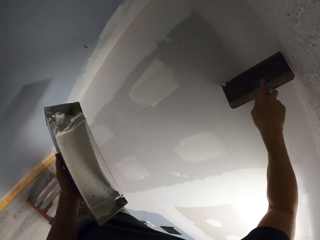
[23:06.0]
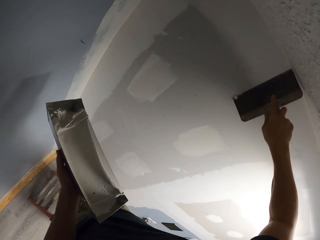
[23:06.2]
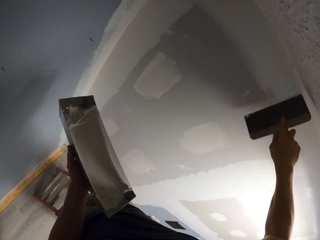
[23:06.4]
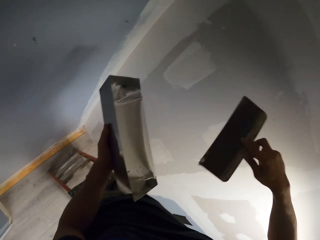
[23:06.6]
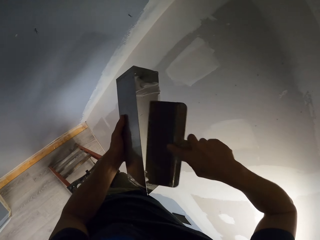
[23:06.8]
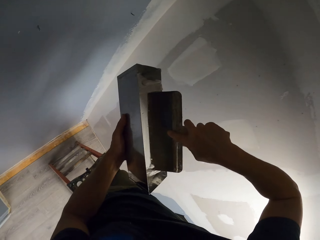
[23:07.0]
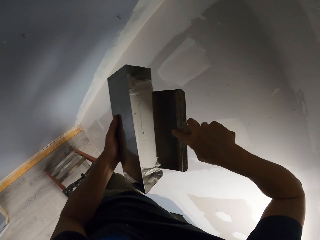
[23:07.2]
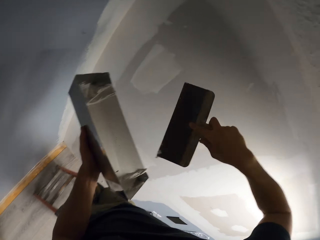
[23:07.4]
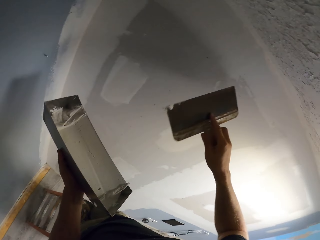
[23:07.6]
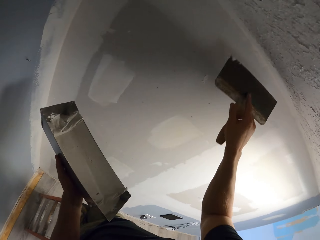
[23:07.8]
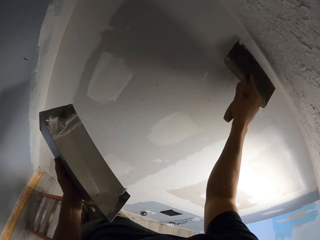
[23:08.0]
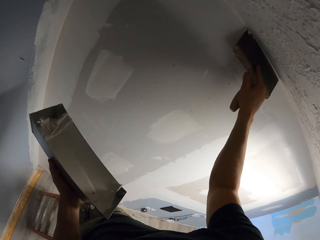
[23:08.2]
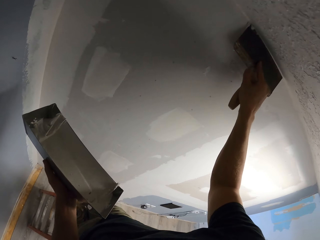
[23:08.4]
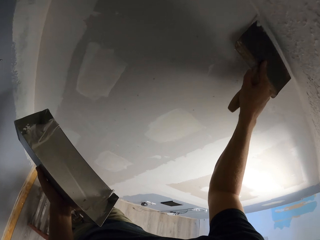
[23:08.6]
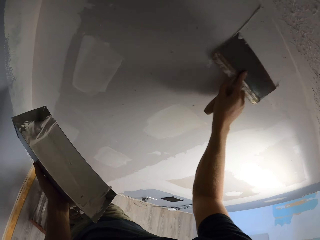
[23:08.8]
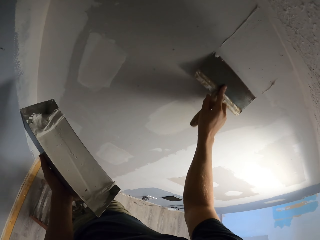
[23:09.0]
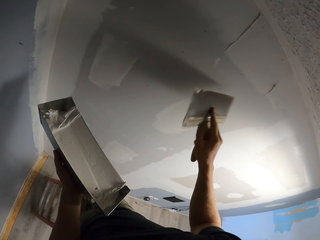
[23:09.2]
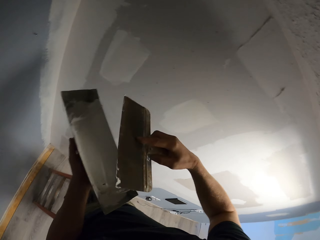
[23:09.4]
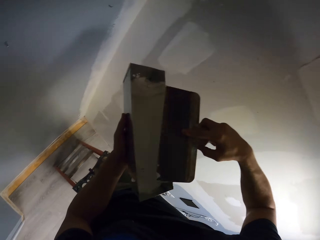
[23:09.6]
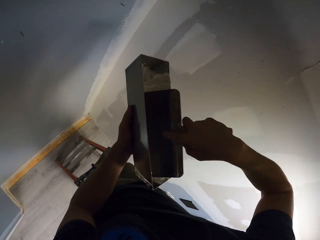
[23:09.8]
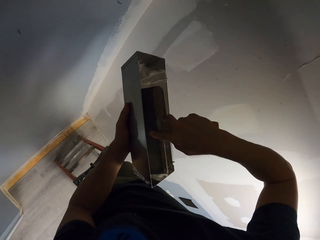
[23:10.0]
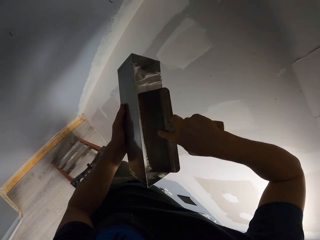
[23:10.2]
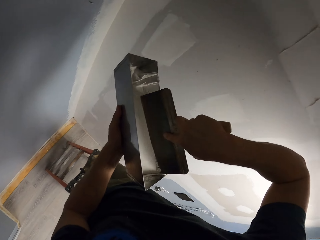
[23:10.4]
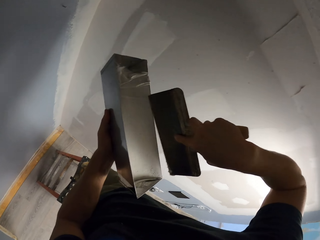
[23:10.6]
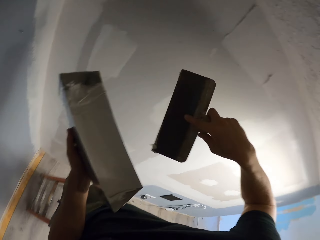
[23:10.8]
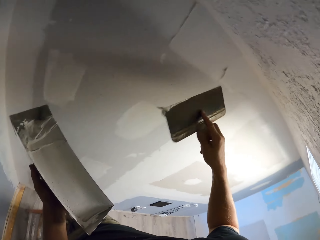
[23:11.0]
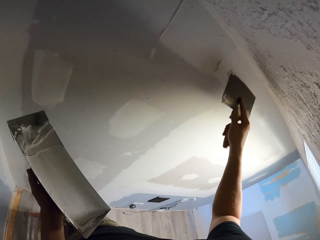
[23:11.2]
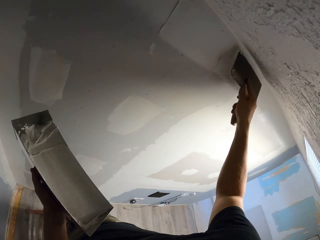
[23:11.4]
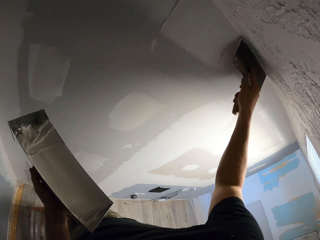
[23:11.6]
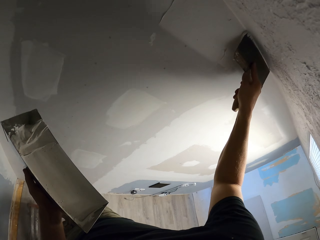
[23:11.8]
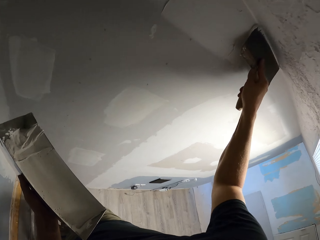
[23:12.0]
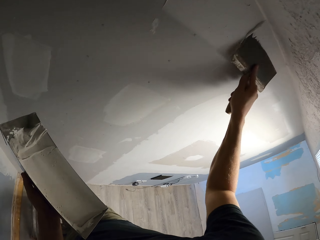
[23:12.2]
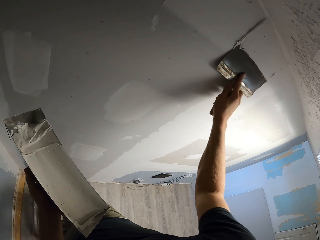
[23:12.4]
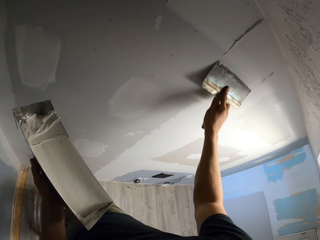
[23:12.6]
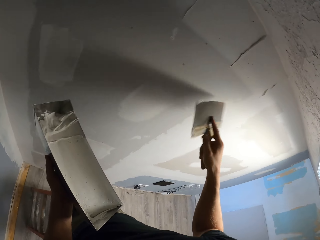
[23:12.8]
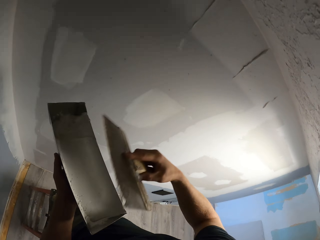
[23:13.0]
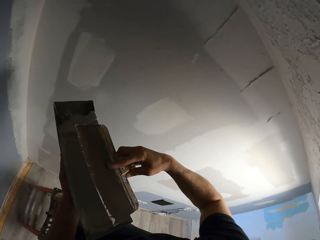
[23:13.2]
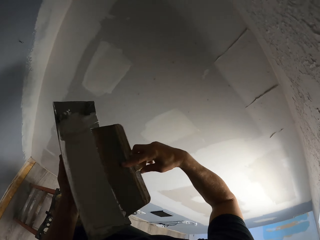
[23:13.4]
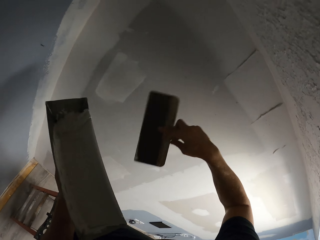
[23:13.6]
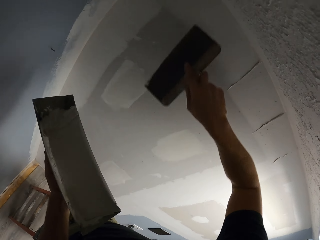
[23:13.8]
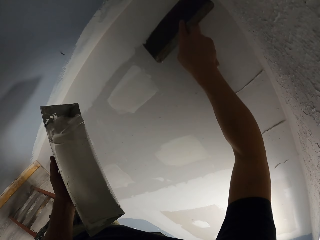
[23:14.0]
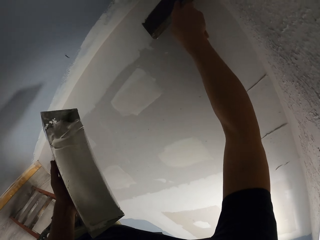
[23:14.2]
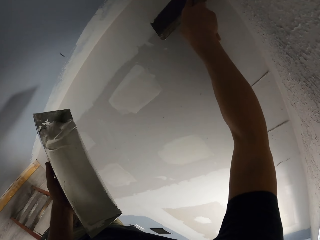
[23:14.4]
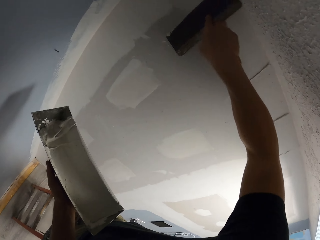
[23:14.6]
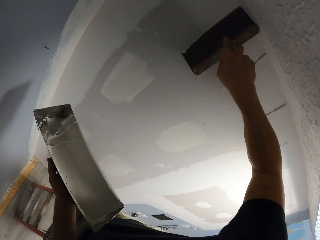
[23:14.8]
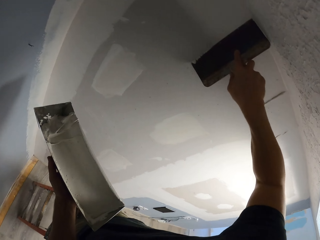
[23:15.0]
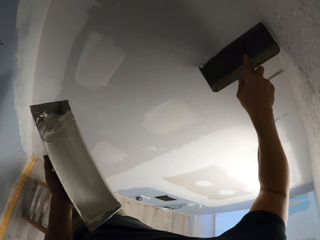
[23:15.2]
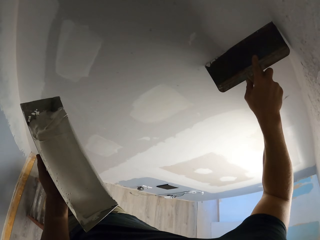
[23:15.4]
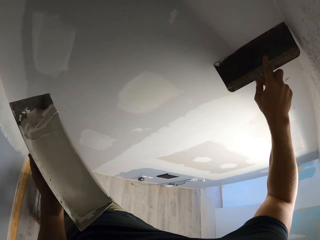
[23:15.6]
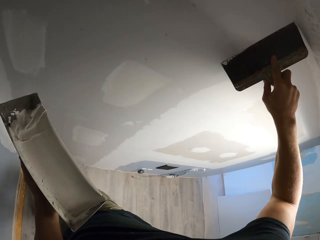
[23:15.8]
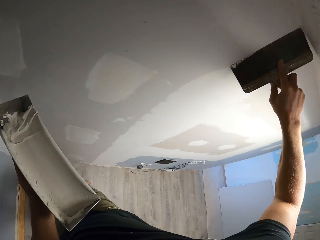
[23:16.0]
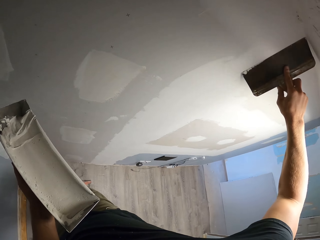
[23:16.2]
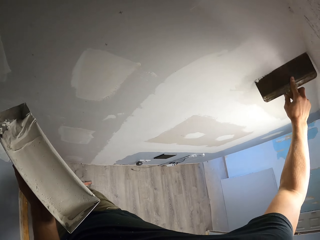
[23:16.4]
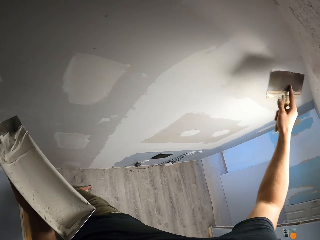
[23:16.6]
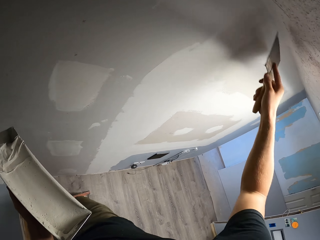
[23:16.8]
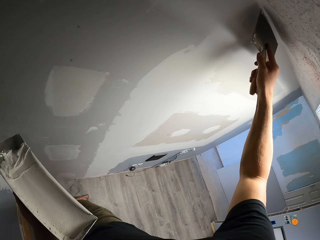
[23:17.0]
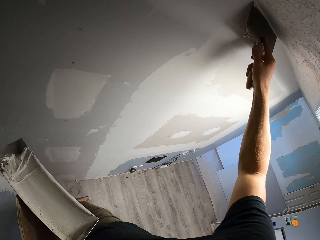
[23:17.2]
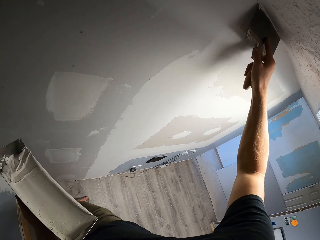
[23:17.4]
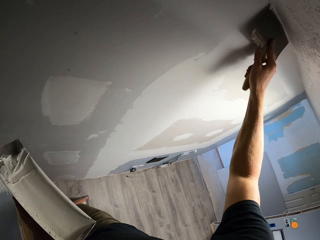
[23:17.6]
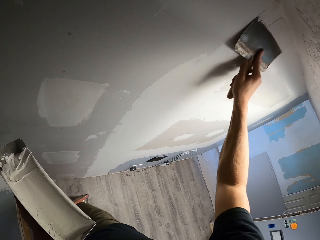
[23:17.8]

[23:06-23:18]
The camera wearer collects the paint in the trough. They wipe paint in the container. They paint on the wall with the brush. They collect the paint in the trough. They paint on the wall with the brush. They wipe the brush on the trough. They paint the wall with the brush.

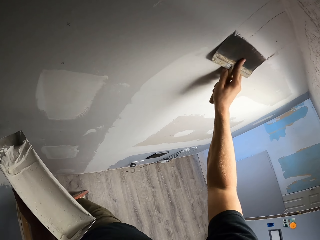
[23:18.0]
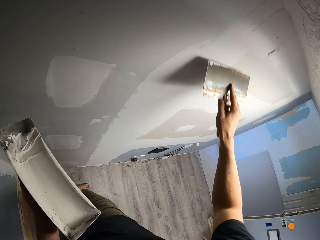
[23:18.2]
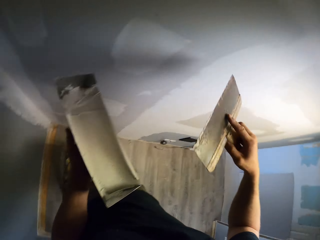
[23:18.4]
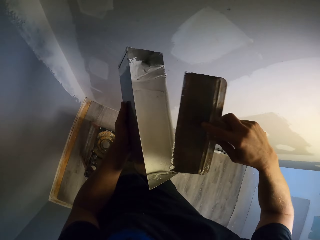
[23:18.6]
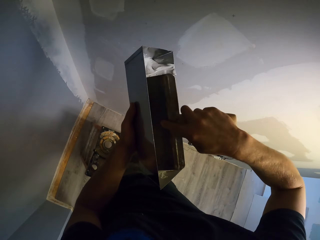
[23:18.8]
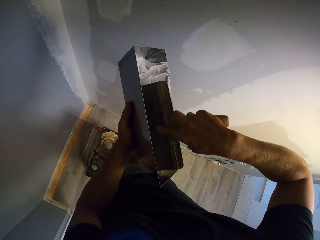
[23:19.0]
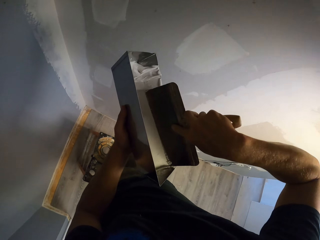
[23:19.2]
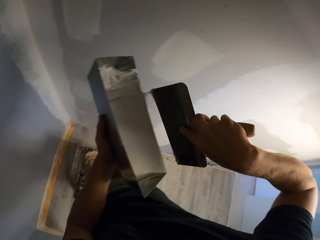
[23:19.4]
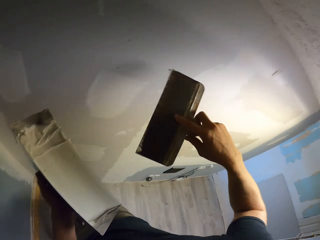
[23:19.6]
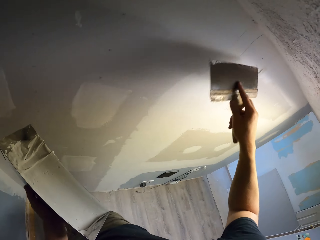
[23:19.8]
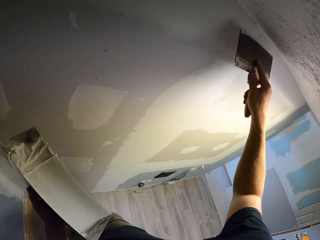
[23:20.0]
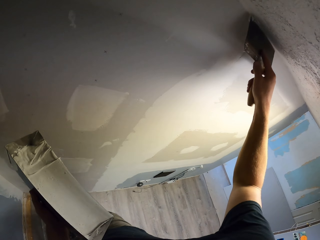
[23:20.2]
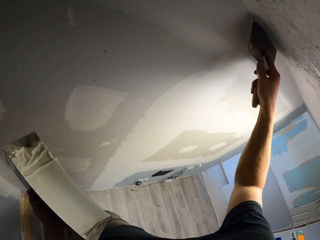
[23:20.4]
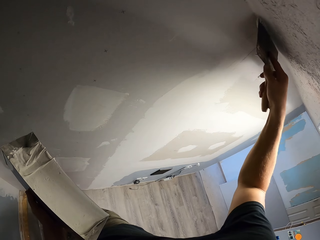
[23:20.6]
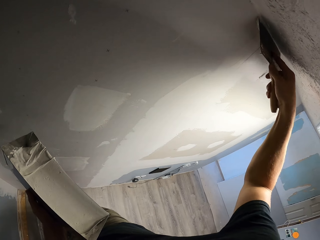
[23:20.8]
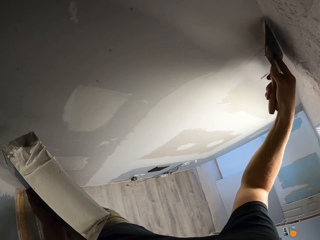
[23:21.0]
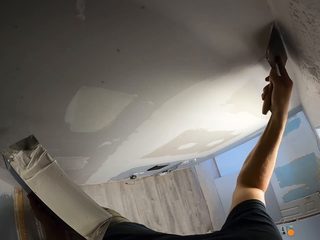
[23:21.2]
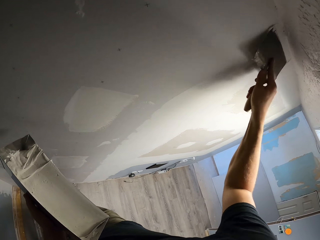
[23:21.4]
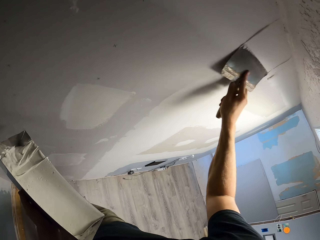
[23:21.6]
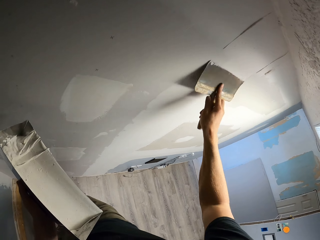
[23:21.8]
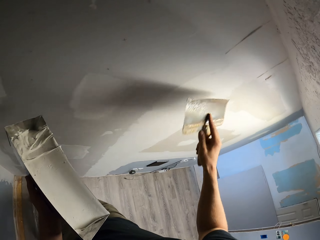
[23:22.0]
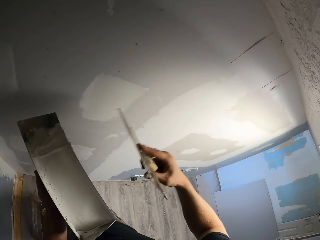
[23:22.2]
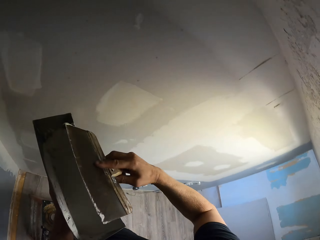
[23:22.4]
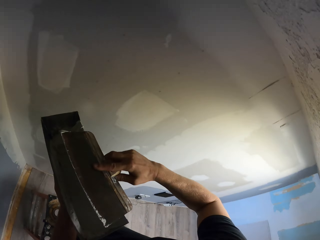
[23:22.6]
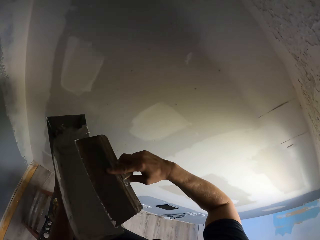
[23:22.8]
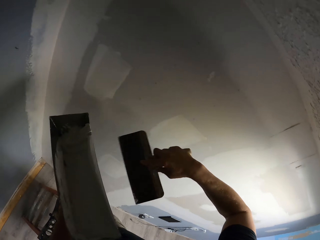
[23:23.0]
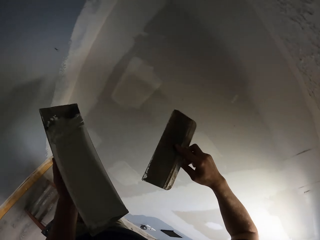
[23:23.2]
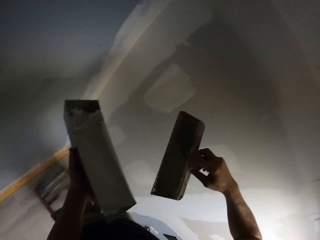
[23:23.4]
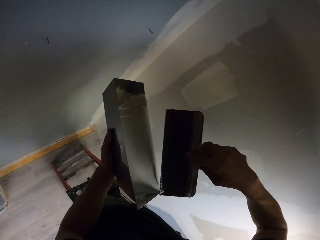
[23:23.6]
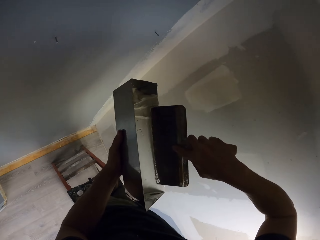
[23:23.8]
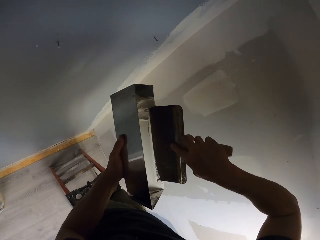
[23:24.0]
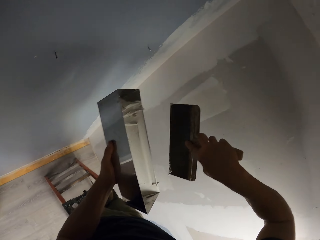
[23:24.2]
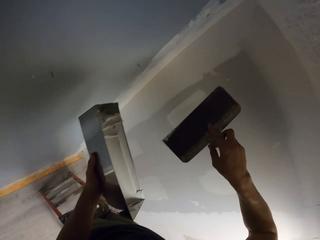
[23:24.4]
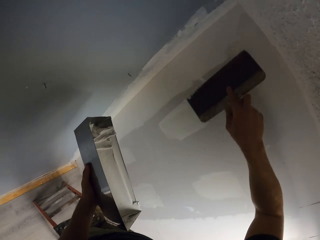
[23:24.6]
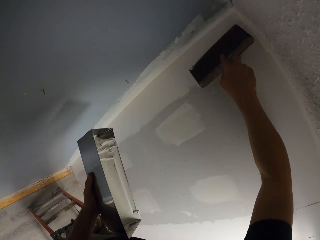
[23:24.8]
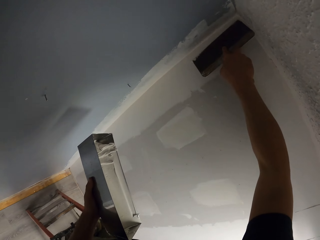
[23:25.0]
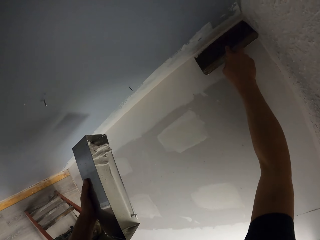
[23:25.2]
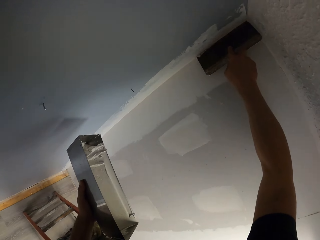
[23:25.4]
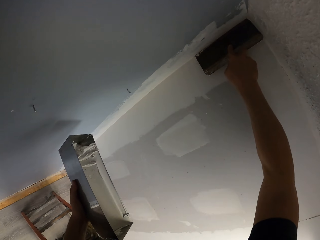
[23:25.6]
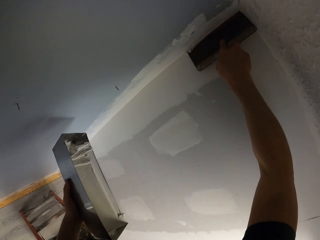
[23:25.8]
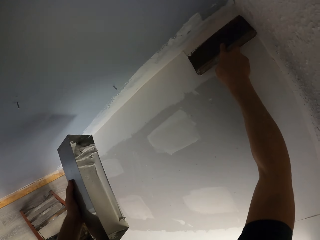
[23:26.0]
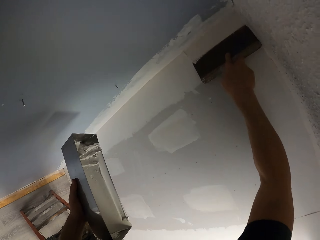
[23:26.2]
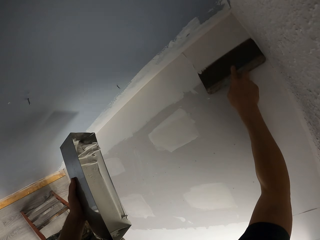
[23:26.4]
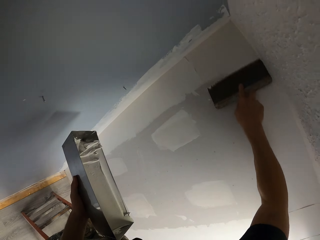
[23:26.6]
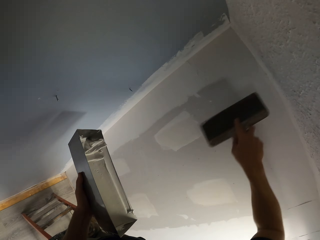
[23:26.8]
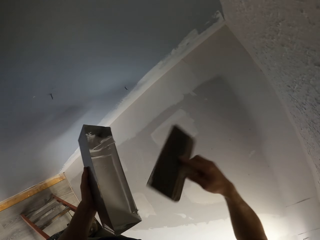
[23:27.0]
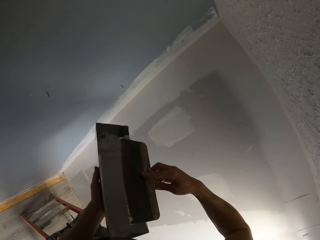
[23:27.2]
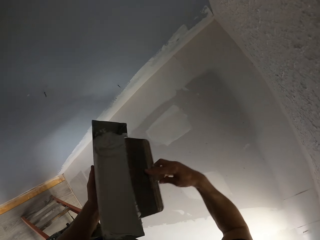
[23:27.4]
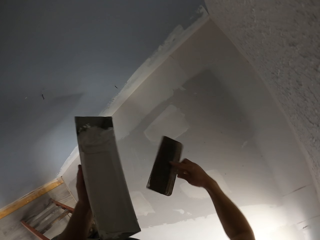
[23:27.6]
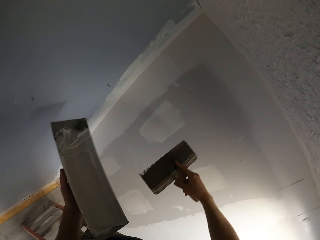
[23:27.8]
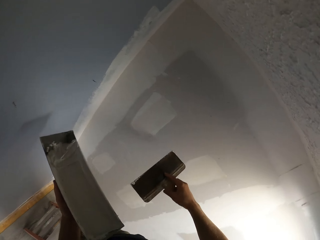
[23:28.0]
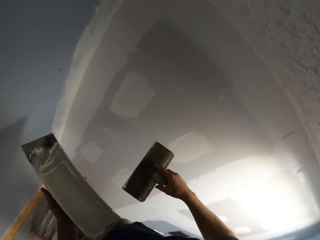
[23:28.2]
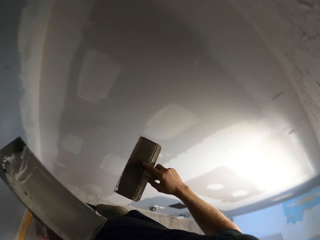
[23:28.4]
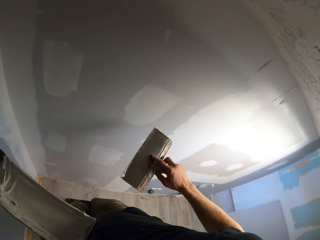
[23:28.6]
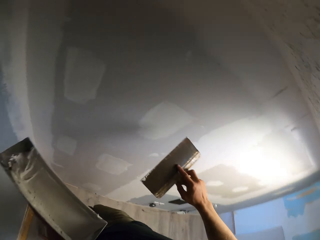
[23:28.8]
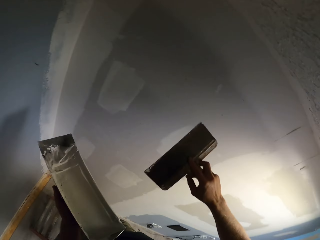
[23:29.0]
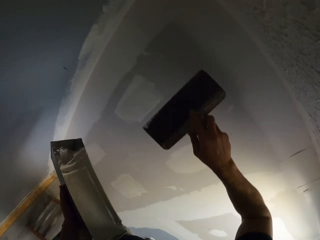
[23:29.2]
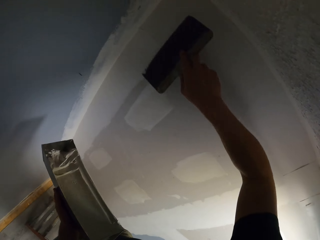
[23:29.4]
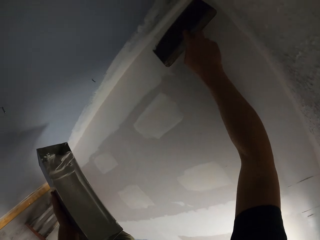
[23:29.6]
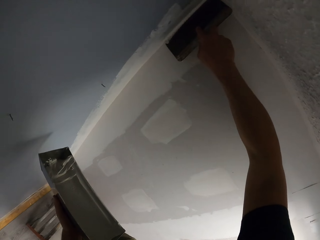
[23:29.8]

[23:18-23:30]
The camera wearer collects the paint in the trough. They paint the wall with the brush. They wipe the brush on the trough. They wipe paint in the container again. They paint on the wall with the brush. They wipe the brush on the trough.
